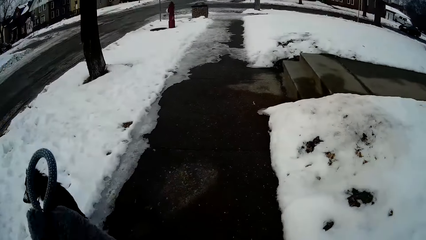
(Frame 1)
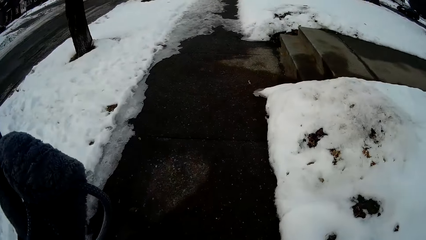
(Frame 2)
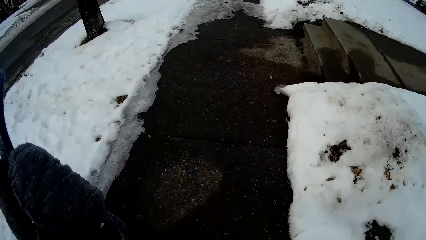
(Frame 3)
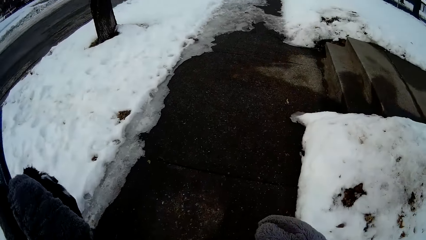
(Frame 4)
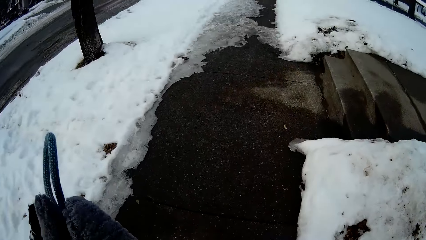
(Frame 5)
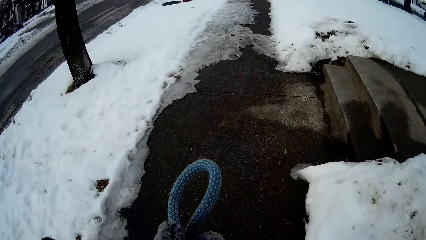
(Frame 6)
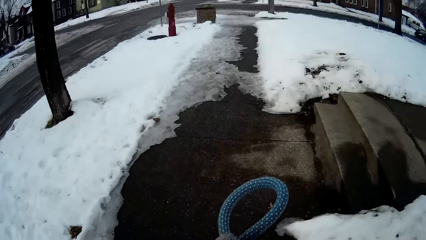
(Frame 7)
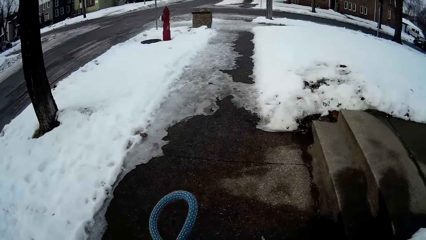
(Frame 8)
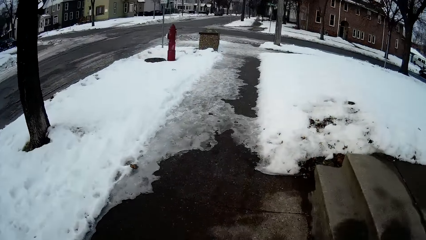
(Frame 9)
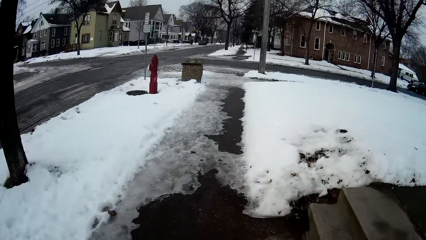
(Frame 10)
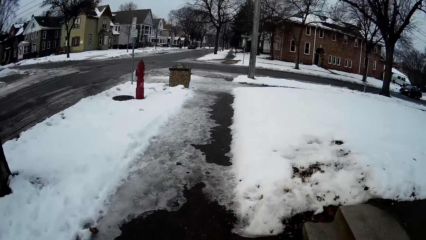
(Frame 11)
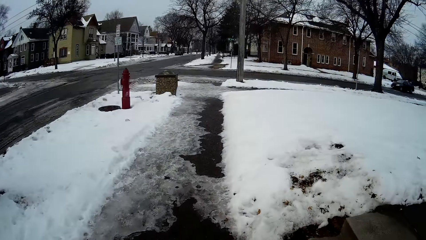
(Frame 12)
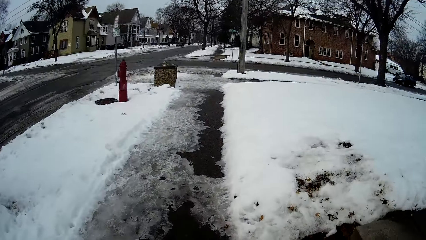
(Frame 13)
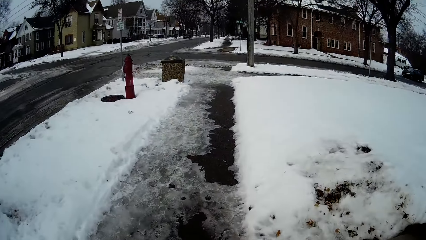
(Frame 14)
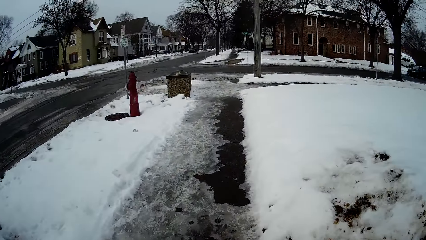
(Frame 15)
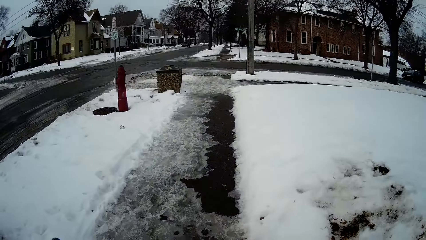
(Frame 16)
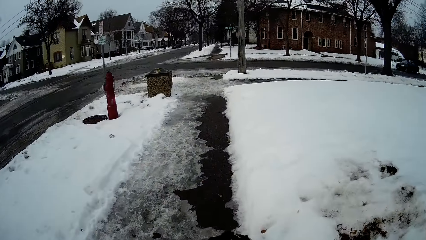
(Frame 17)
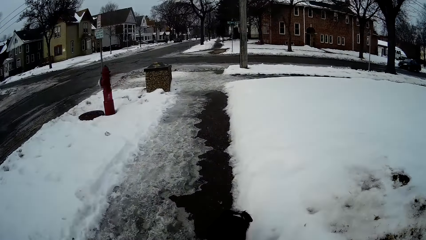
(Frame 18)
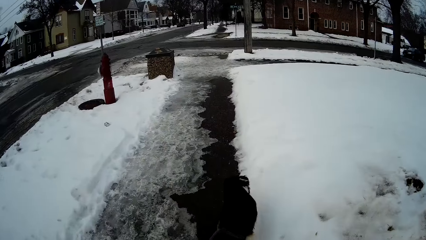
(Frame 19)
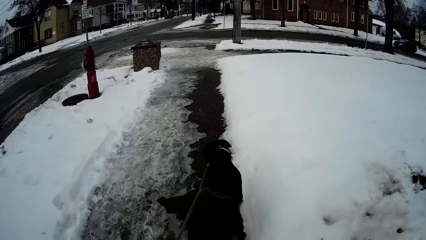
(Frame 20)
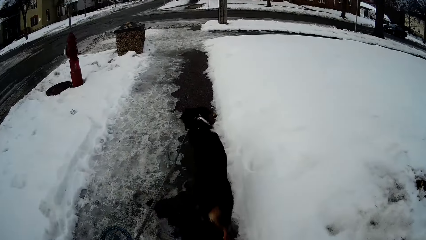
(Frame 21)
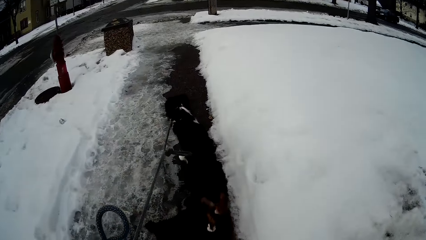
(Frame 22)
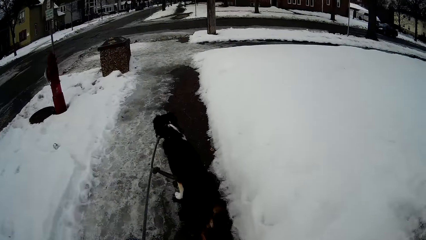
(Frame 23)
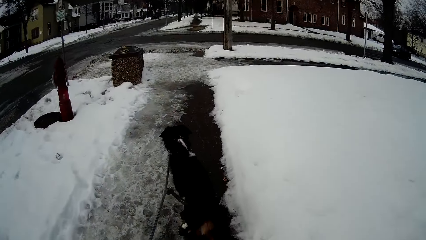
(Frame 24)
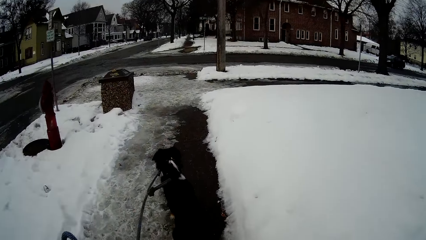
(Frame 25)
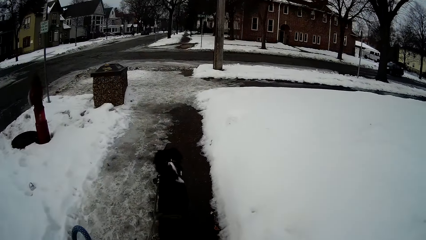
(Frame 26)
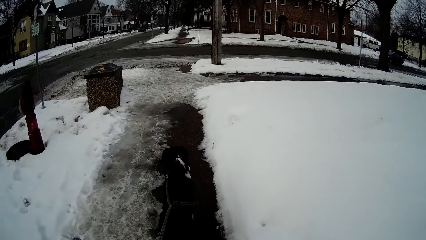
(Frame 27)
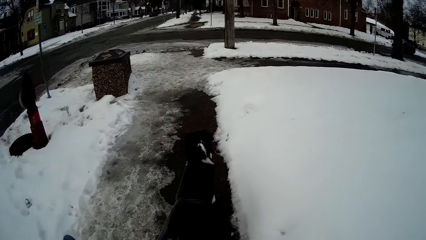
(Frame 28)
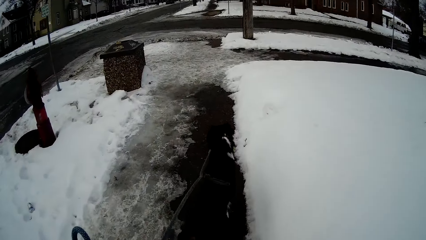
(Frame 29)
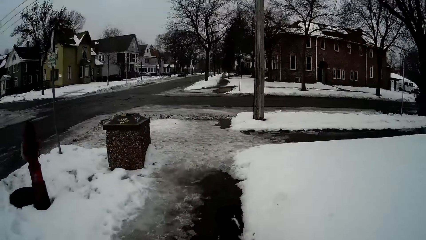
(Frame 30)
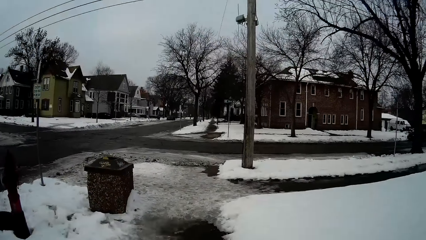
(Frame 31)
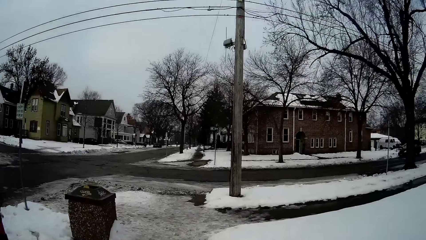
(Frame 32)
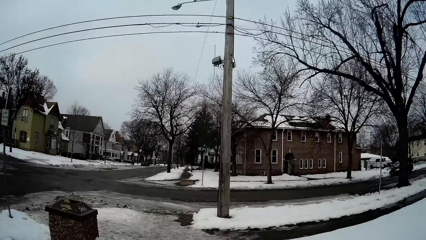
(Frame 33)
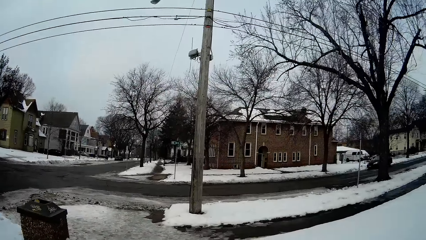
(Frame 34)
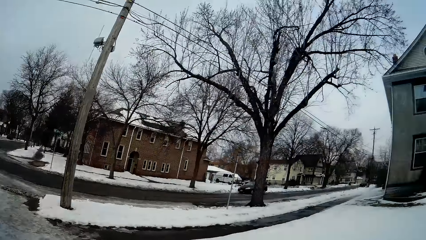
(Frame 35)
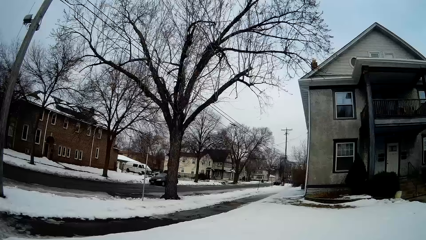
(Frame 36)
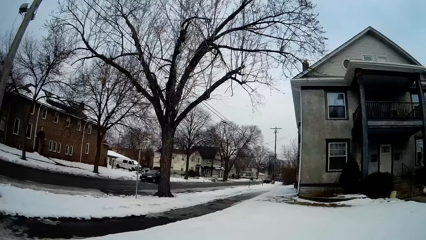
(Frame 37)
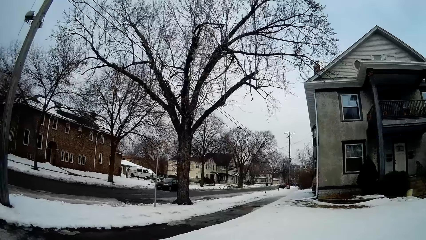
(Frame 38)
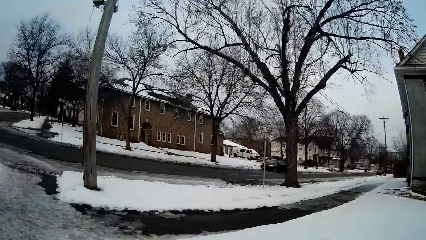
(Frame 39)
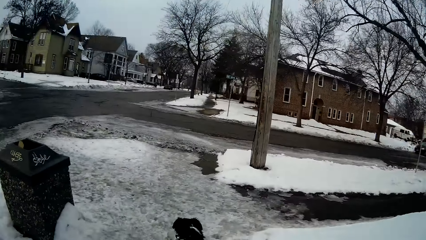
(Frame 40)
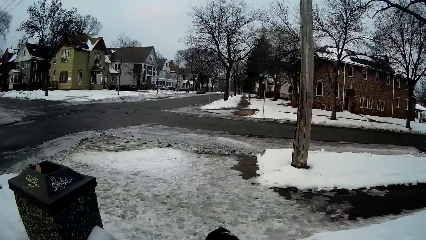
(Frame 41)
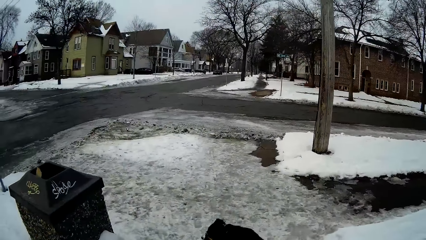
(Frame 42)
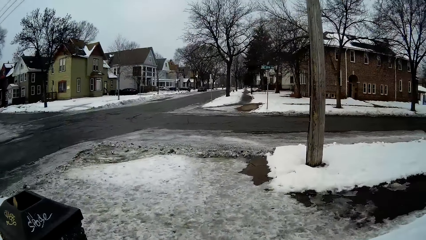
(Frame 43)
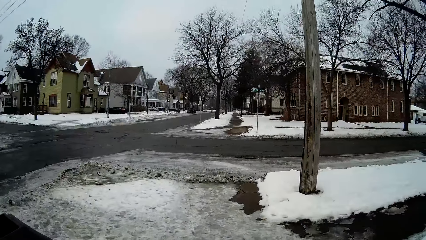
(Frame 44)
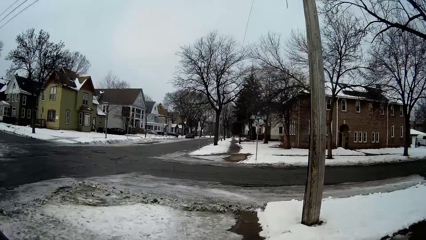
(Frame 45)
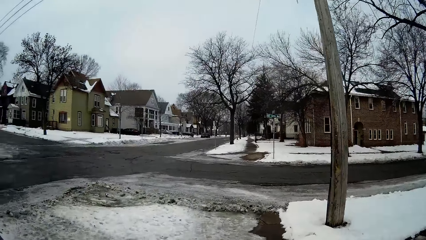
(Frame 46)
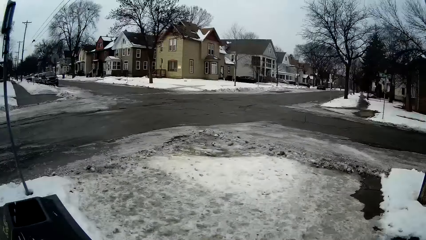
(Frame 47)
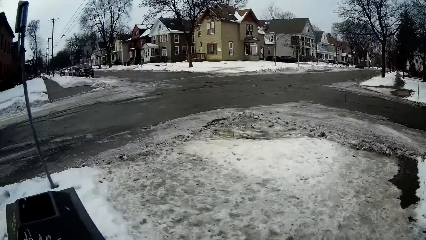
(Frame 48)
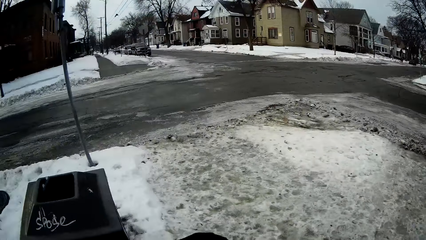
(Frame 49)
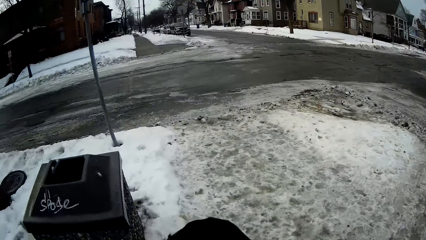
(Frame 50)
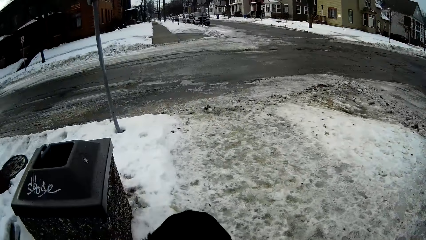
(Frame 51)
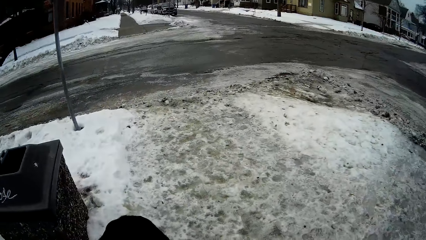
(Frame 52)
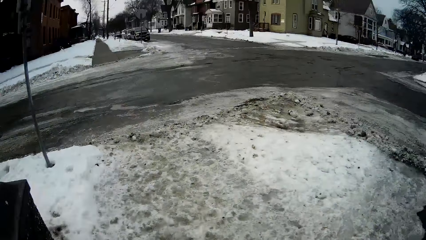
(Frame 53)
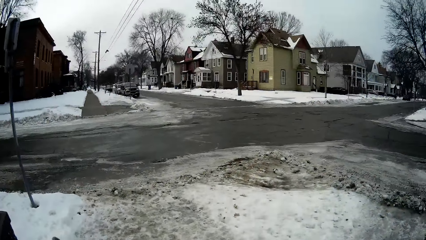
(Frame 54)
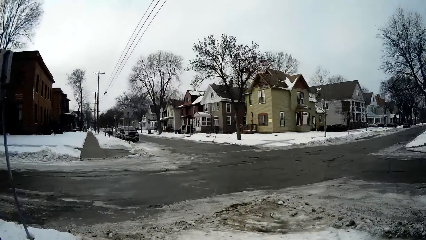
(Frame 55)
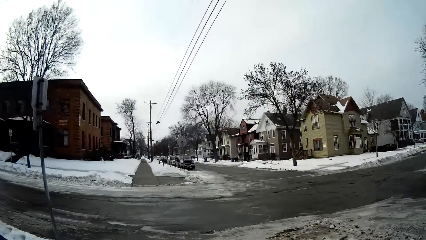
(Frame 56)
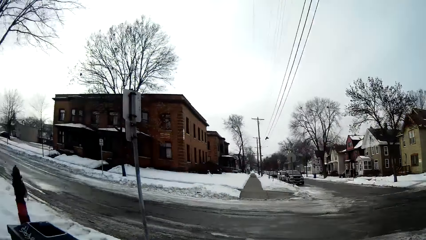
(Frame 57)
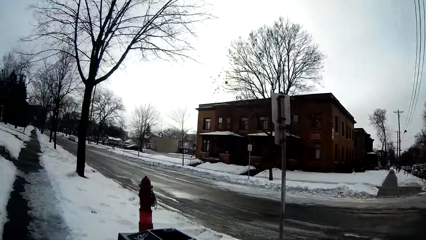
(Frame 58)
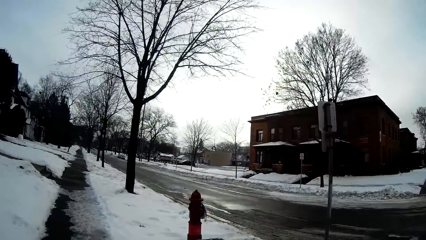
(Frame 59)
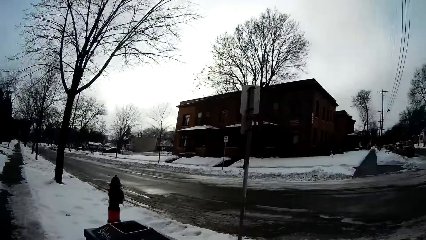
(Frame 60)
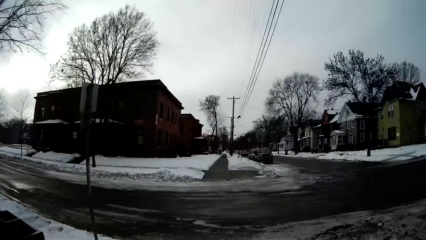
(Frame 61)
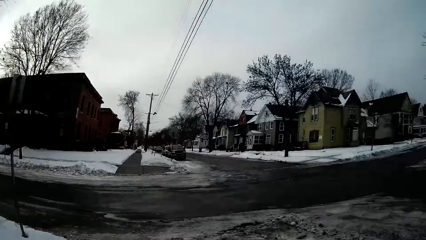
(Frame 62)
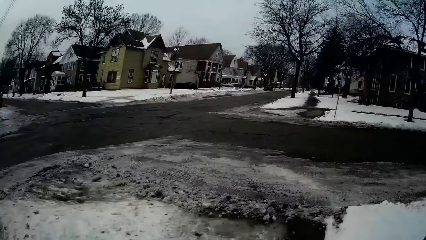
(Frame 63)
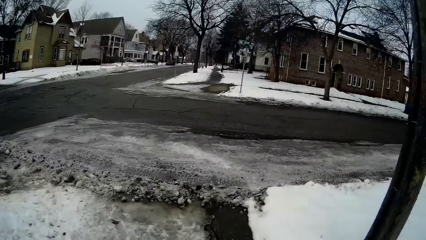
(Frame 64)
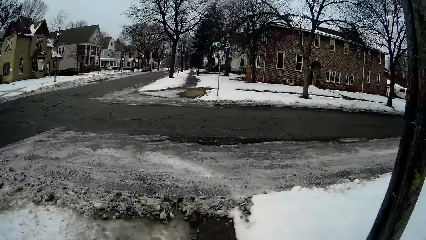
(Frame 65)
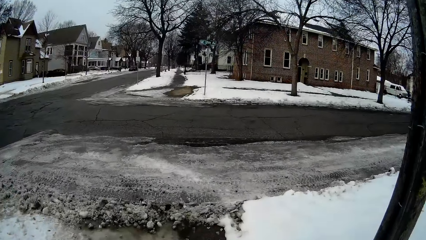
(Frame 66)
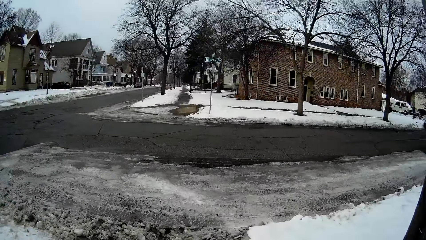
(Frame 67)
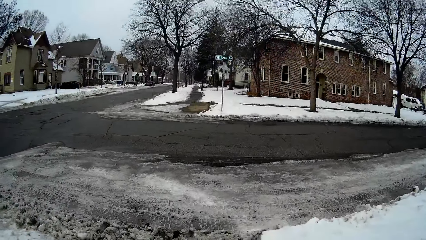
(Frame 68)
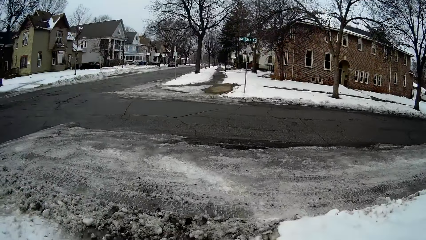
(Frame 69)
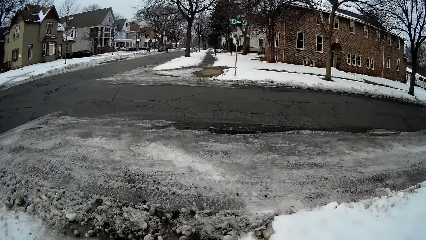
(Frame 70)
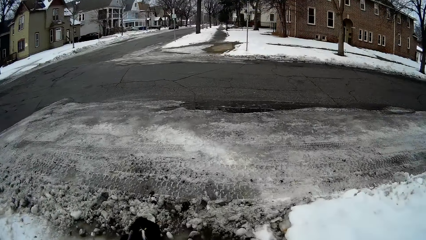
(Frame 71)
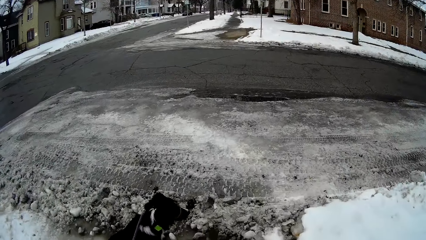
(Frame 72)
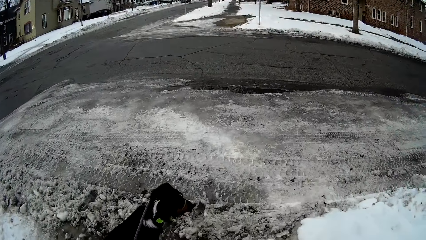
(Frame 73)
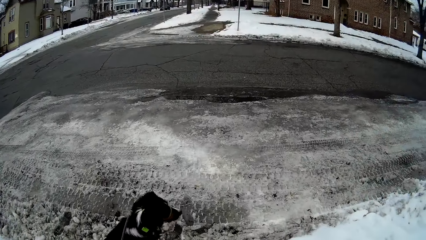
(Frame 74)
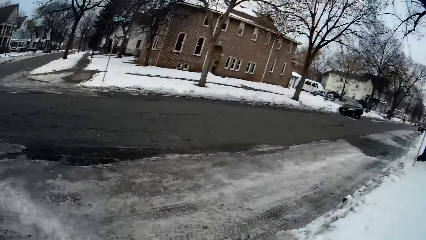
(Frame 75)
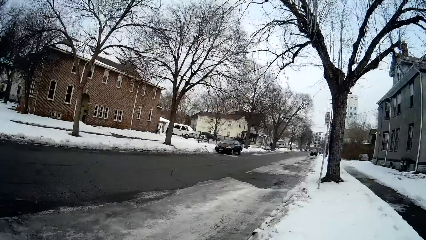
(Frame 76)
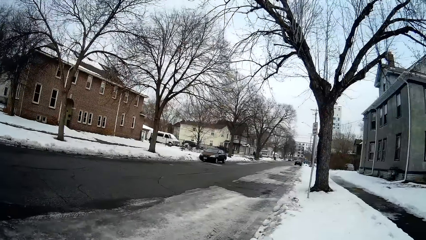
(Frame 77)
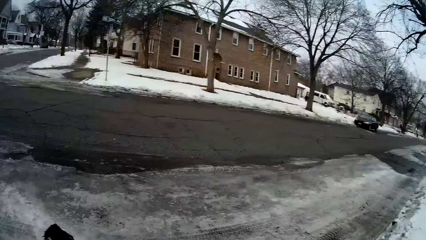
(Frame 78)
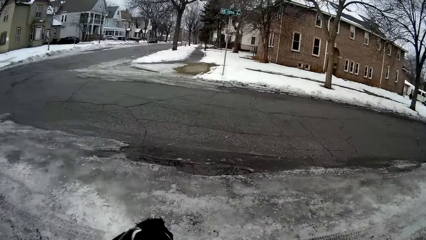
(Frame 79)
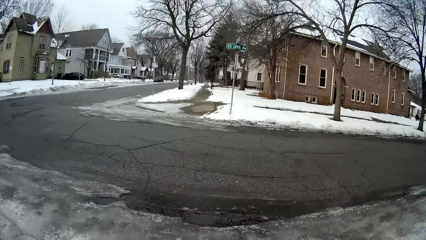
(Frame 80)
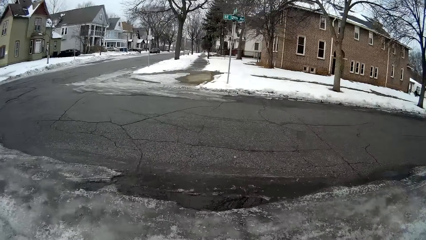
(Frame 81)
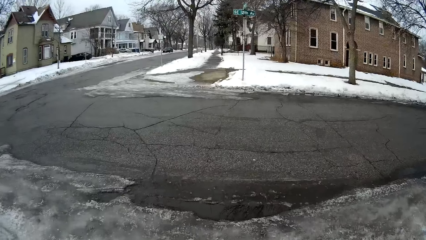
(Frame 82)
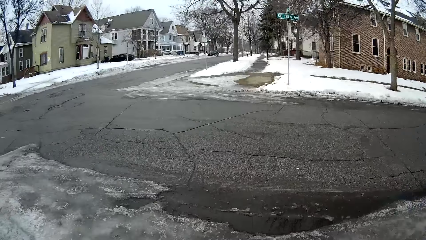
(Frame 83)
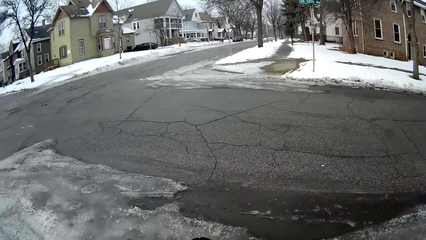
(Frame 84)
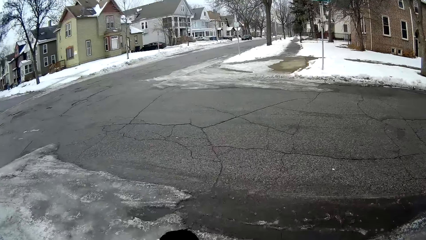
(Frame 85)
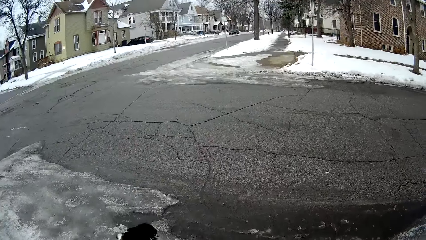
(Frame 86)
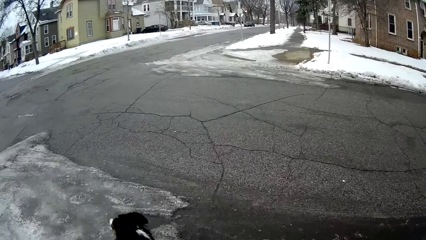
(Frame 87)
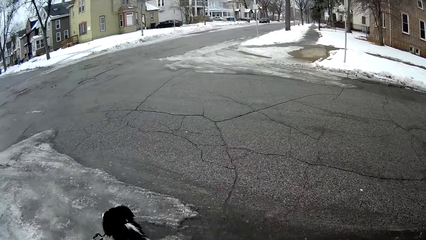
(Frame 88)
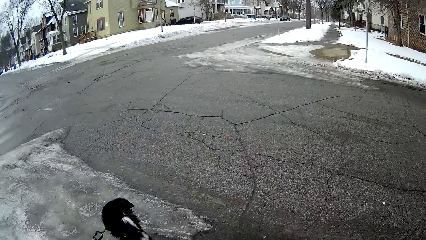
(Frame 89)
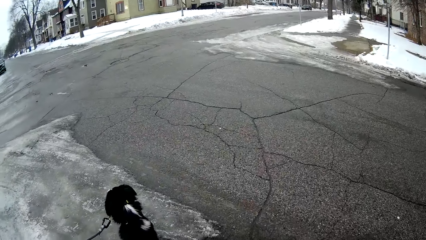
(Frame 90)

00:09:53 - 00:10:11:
The camera wearer lifts the dog rope. They look around.
